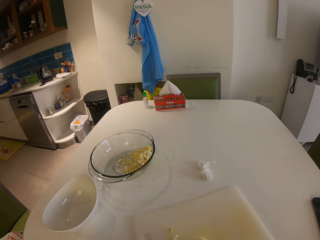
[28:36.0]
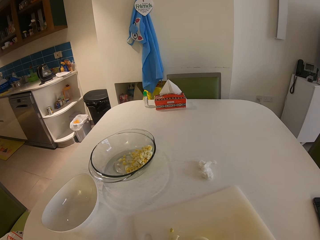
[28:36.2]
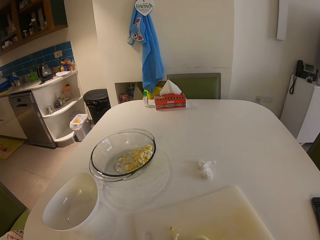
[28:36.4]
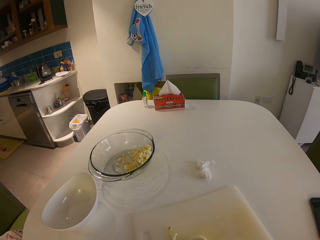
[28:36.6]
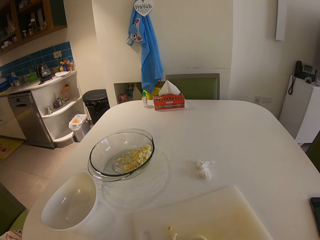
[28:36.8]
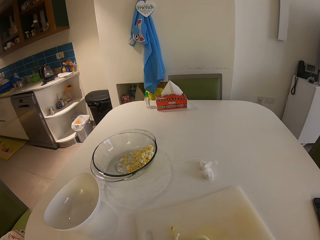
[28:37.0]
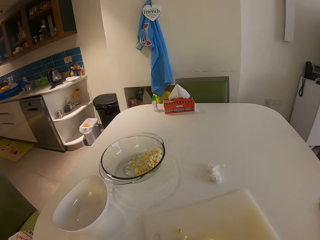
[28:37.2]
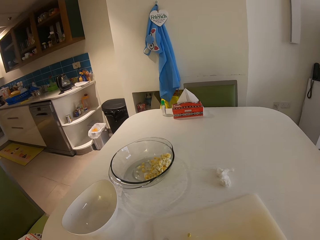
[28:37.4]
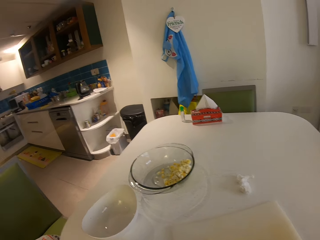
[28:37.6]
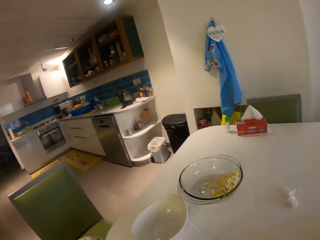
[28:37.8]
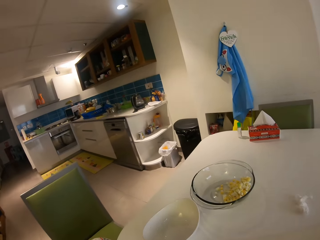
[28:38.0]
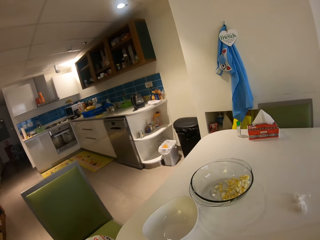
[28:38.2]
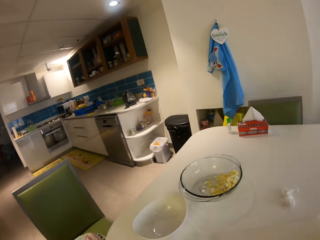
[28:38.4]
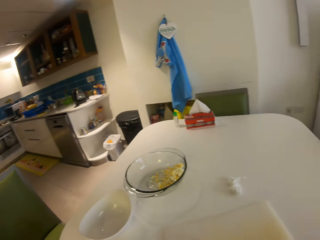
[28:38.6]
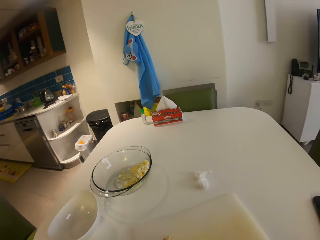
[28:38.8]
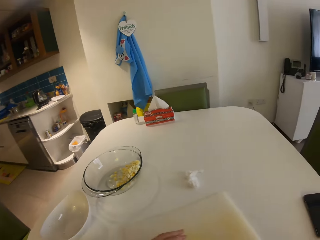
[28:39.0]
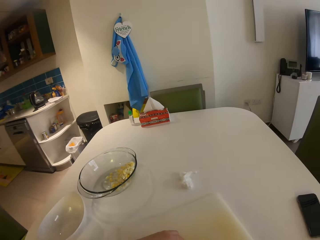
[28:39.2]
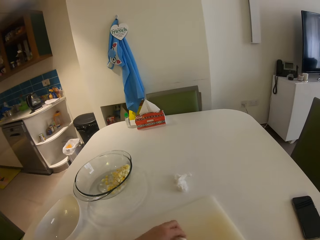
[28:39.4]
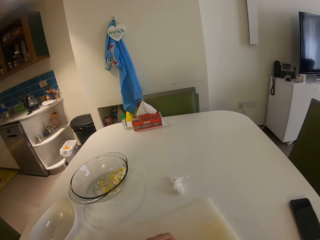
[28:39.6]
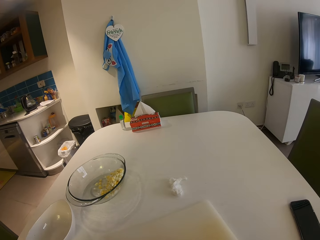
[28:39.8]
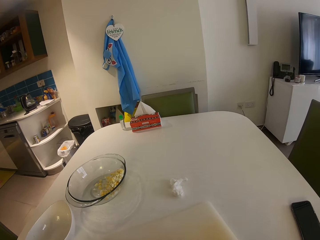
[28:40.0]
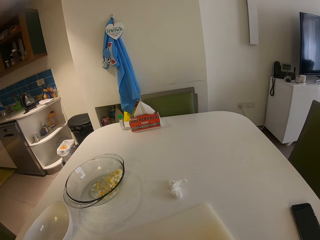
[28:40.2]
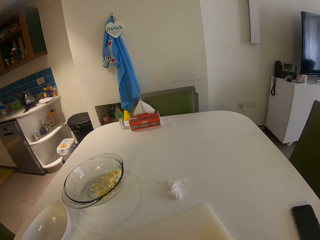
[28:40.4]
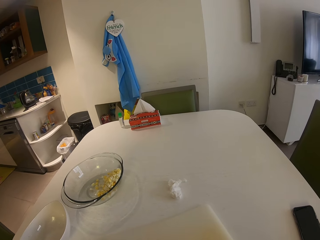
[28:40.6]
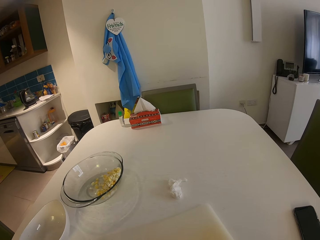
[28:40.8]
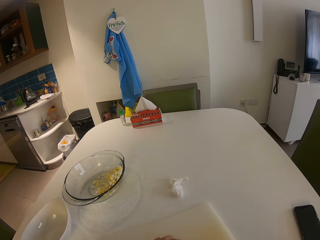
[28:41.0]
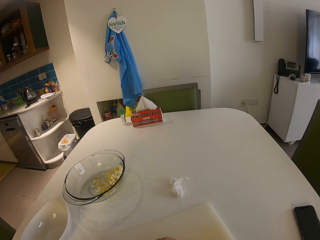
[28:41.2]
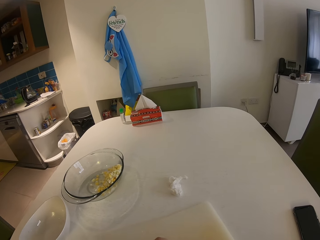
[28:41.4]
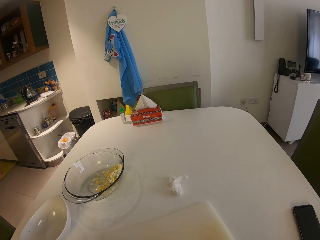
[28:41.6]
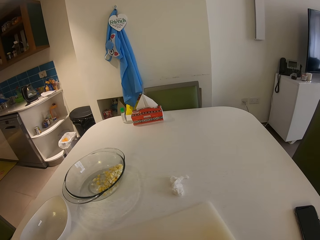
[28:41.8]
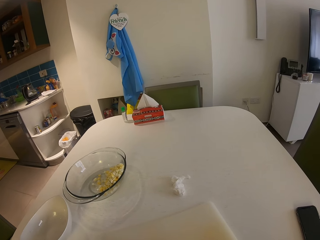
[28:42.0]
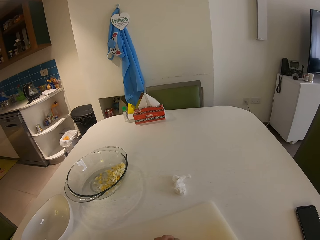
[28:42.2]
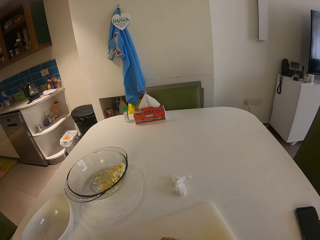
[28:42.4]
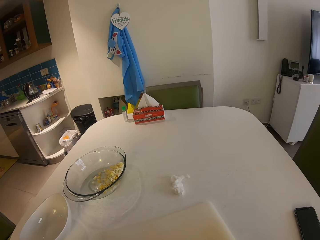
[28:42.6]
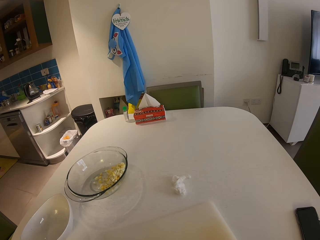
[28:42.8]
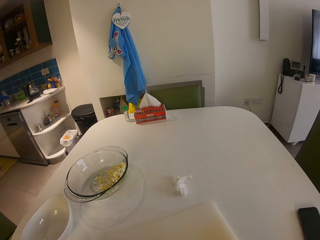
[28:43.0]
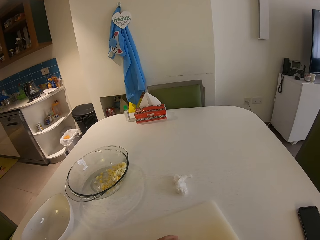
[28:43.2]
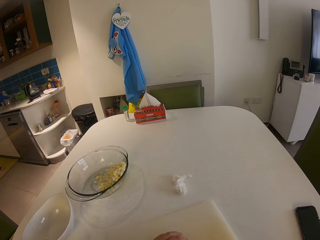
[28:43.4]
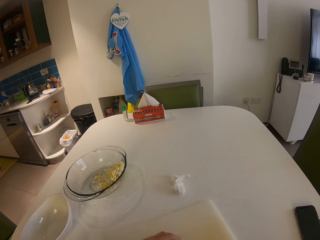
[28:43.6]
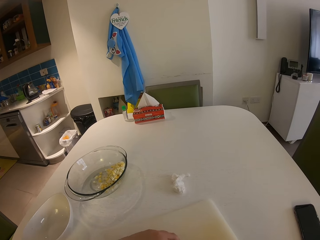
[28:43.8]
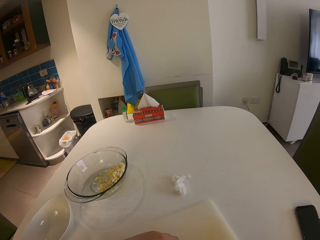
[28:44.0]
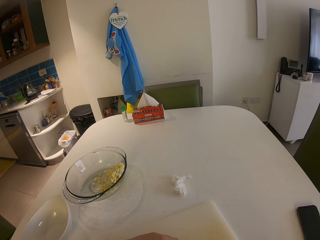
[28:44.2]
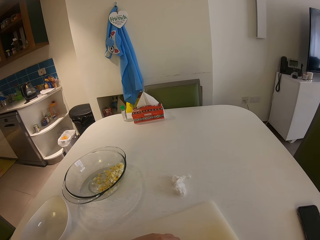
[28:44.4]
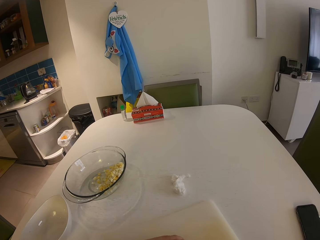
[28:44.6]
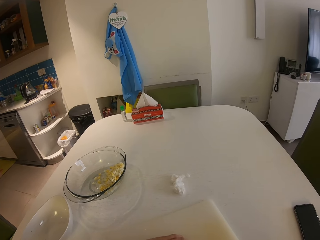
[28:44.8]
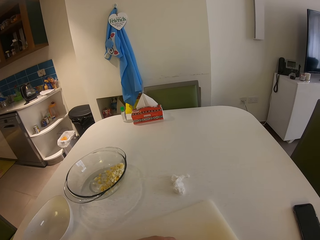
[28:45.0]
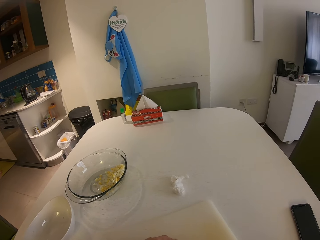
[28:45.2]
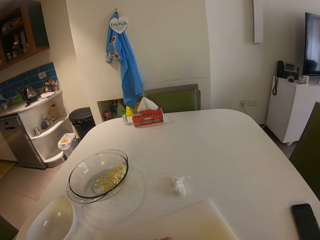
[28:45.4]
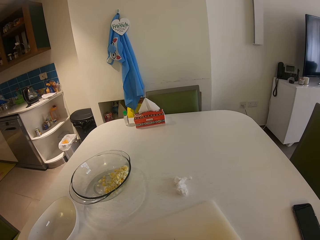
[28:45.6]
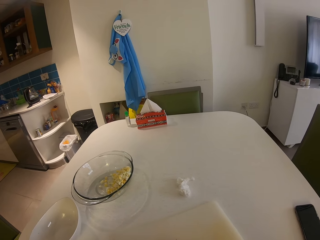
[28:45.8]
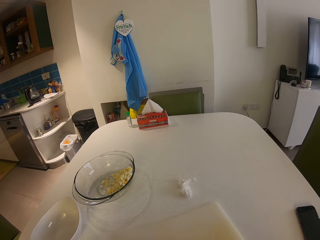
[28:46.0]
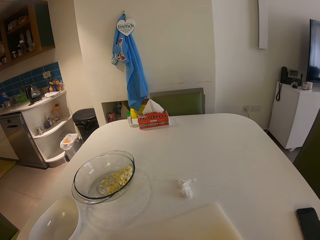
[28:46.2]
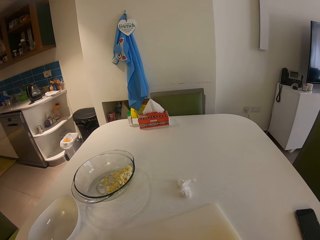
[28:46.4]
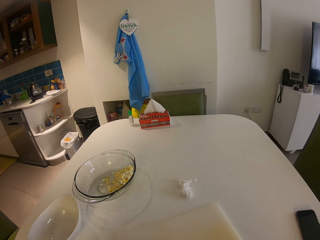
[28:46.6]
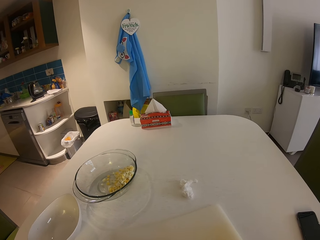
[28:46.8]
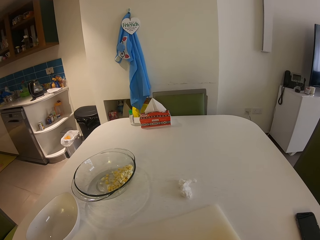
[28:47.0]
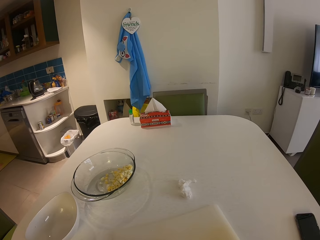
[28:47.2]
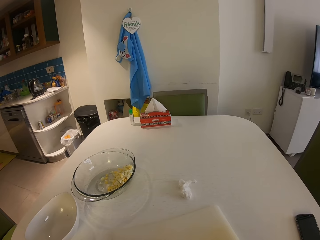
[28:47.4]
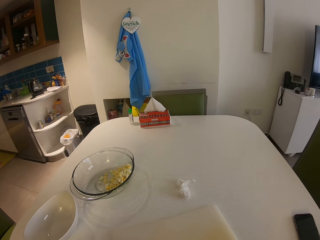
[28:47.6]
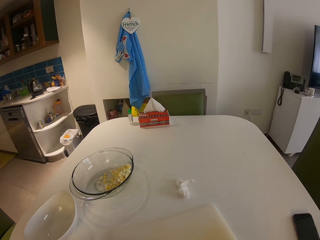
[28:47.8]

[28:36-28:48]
The camera wearer looks around the house.

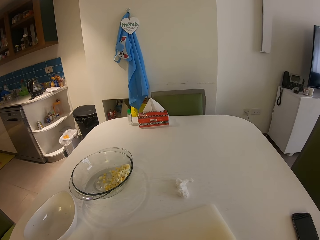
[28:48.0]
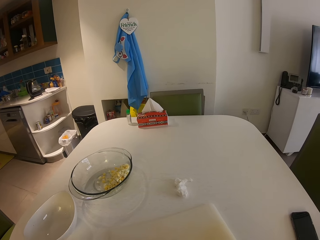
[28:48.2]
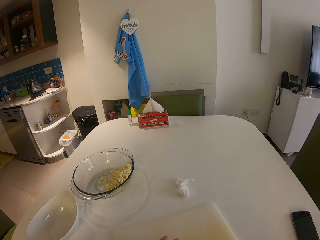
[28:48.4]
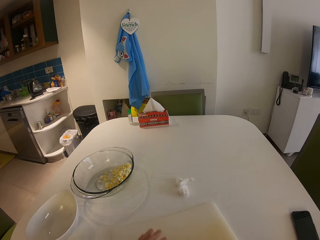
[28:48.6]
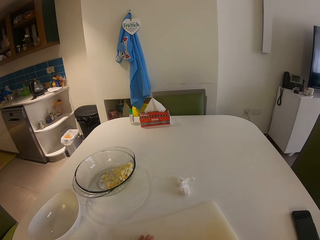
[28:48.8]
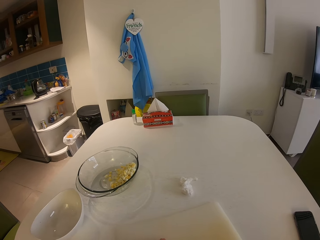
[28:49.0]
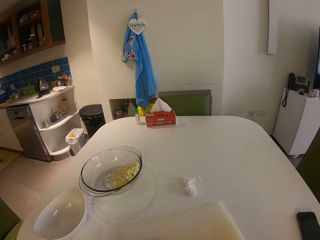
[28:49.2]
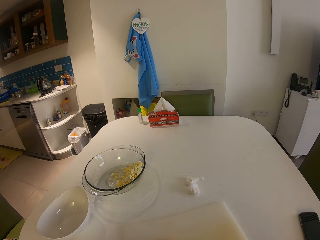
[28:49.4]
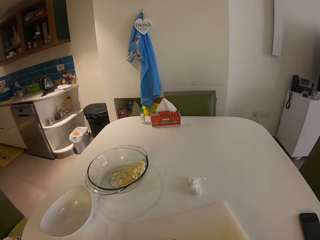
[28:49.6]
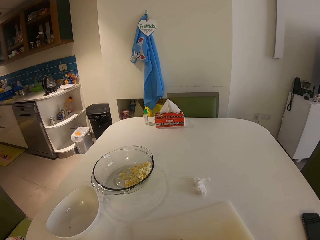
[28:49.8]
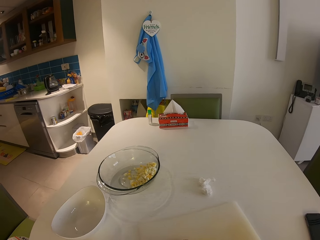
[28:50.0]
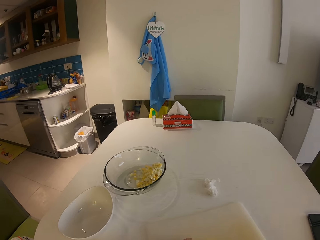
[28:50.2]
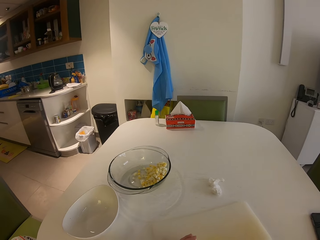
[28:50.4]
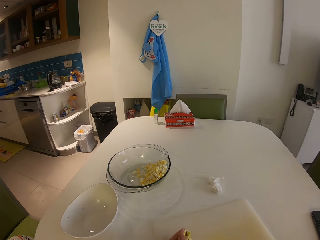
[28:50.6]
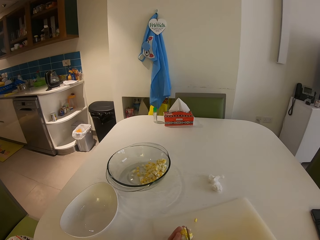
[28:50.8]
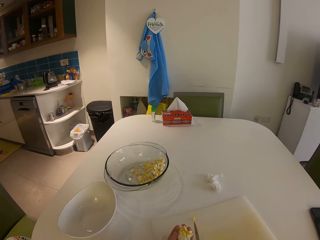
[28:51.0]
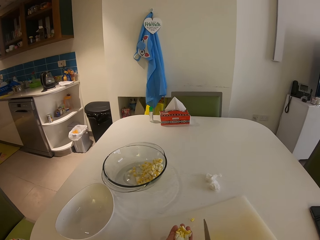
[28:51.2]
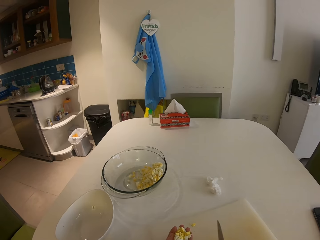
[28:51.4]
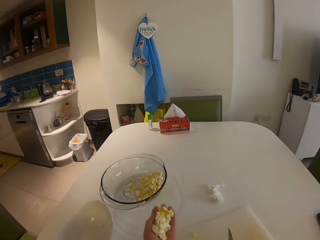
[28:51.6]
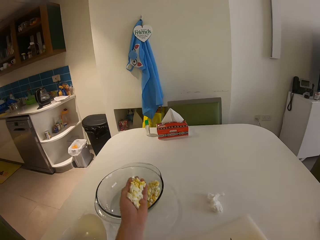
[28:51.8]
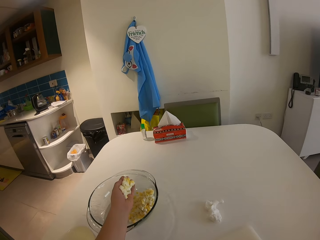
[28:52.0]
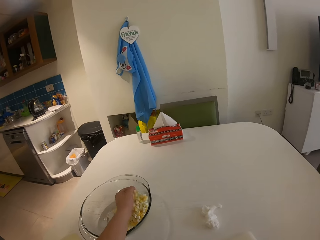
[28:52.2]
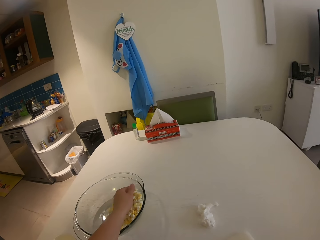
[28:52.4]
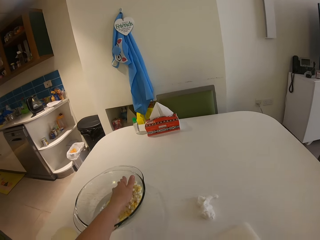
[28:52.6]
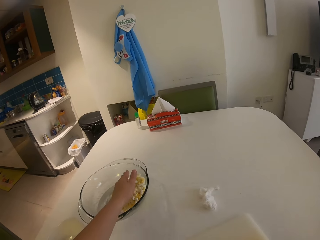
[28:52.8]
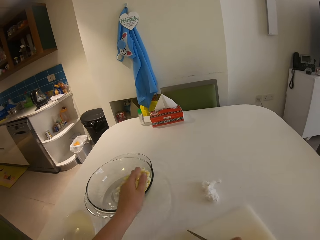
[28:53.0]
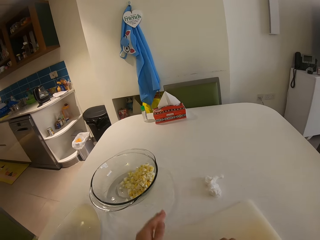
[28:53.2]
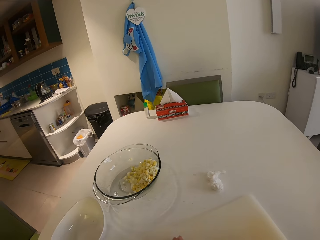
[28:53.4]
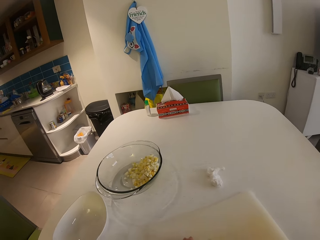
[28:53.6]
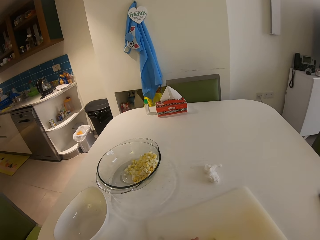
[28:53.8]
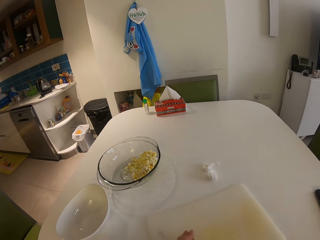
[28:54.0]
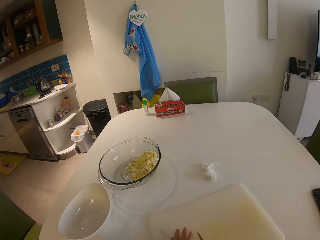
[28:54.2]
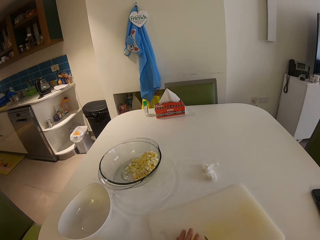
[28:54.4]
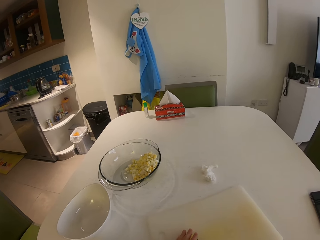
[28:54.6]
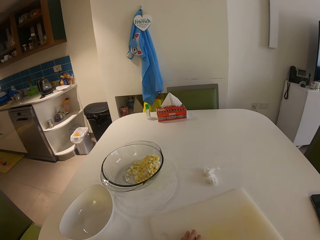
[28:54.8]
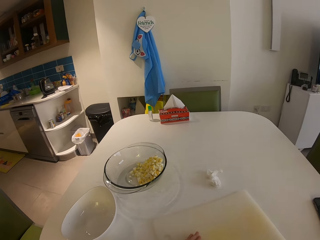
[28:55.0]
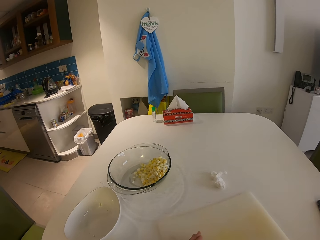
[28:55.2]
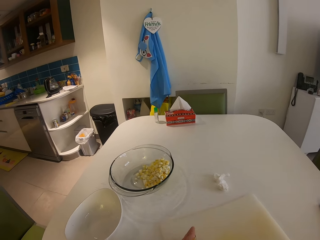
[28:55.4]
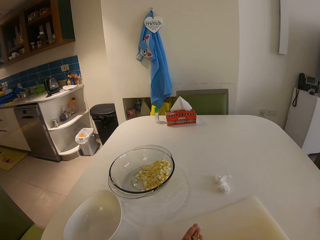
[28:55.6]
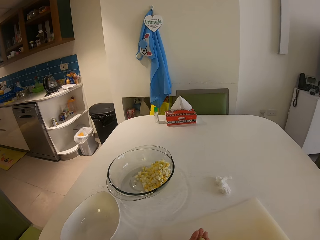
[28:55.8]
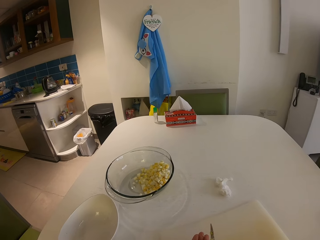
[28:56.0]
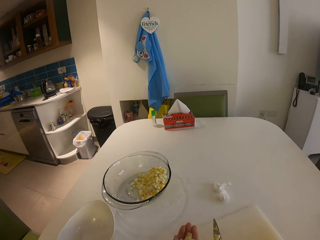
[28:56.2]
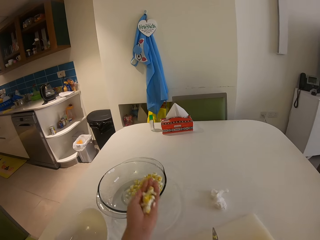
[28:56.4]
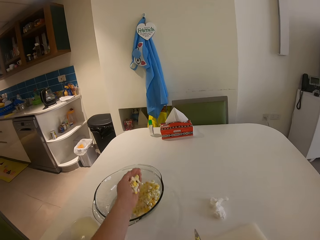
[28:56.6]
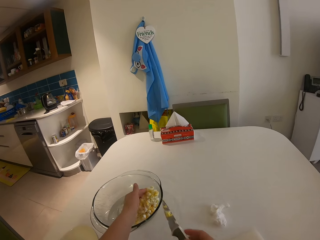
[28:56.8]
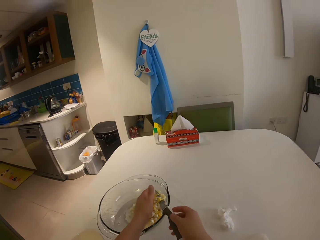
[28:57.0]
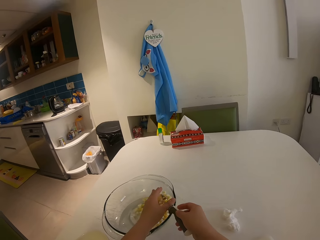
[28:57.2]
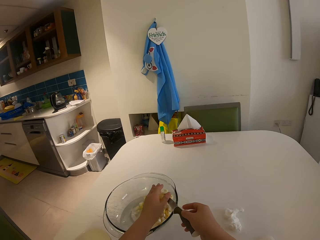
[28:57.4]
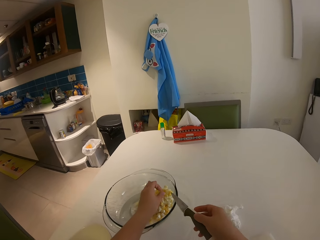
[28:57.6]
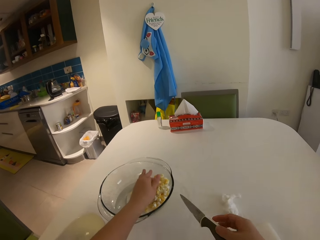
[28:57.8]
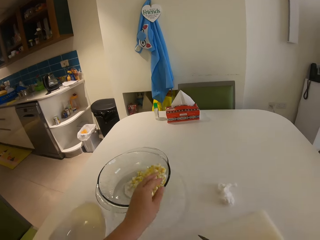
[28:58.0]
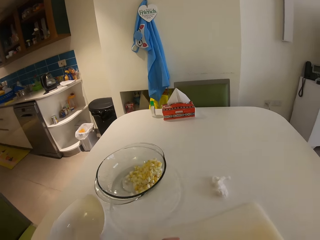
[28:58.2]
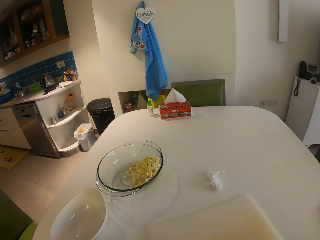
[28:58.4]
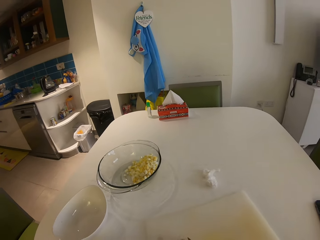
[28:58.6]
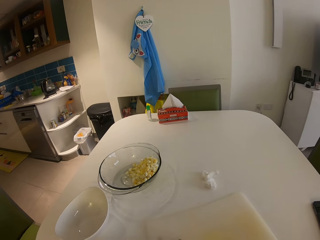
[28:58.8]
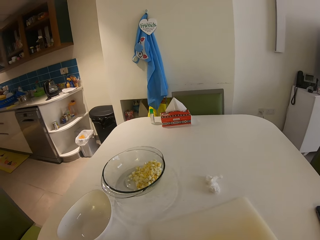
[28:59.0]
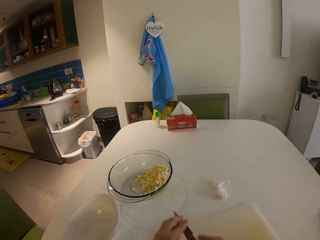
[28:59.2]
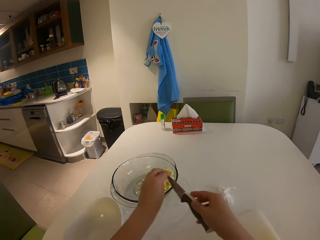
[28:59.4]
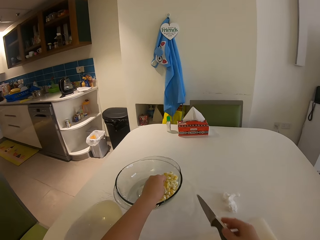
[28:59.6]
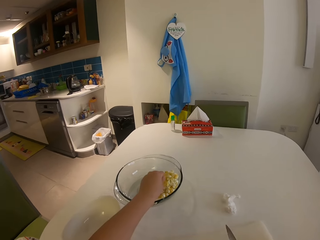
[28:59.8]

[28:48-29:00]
The camera wearer transfers the eggs from the chopping board to the glass bowl with her left hand and the knife in her right hand. She picks pieces of an egg from the chopping board and puts the pieces in the glass bowl. She wipes pieces of the egg from the knife.
